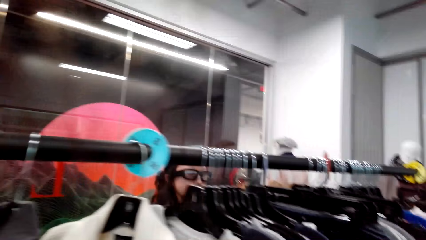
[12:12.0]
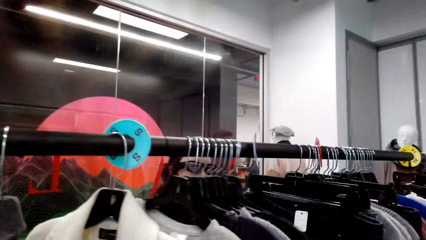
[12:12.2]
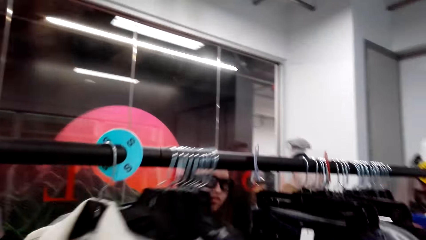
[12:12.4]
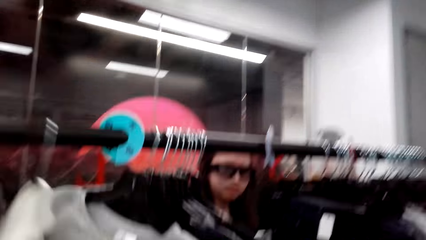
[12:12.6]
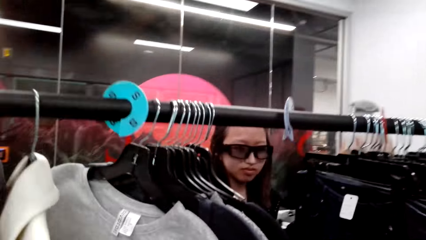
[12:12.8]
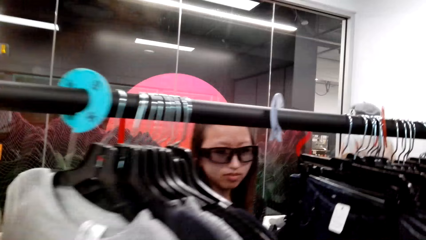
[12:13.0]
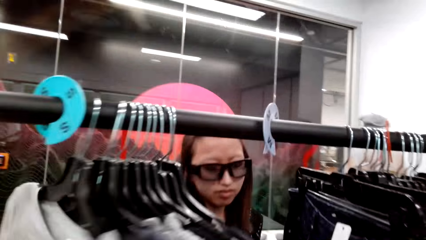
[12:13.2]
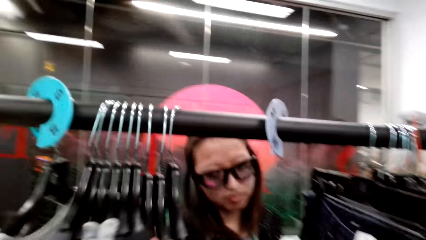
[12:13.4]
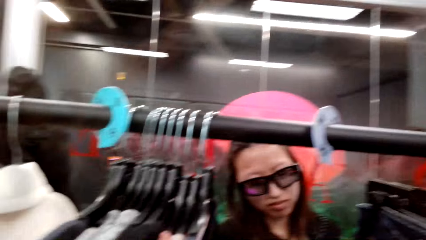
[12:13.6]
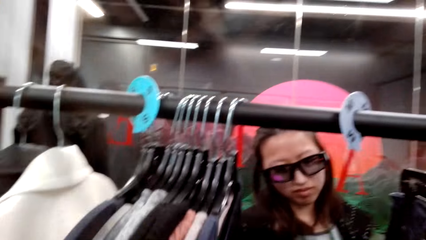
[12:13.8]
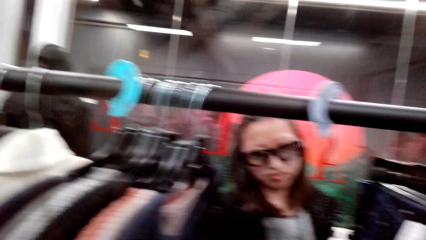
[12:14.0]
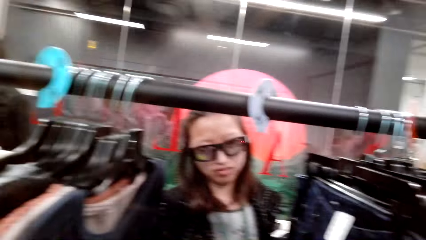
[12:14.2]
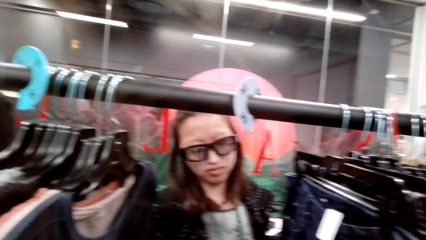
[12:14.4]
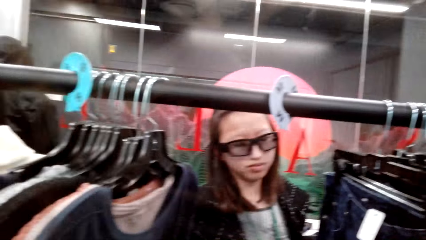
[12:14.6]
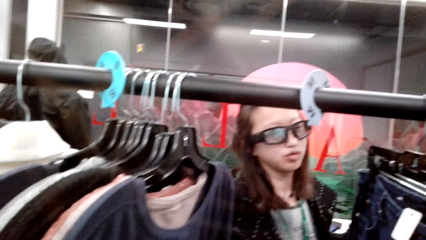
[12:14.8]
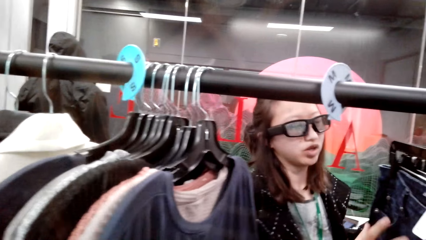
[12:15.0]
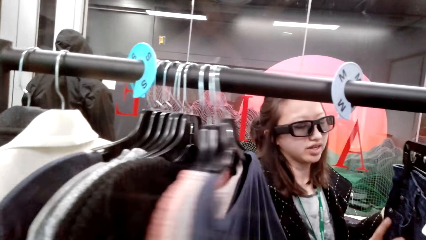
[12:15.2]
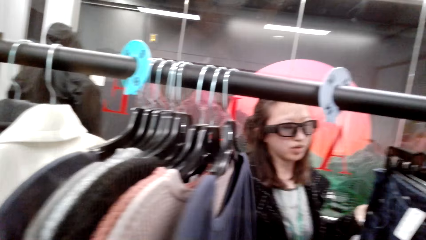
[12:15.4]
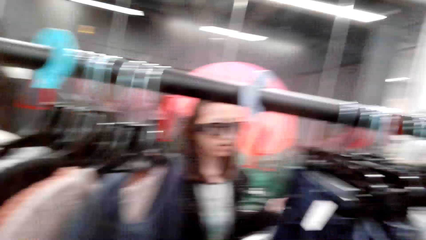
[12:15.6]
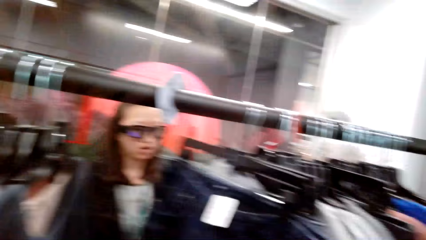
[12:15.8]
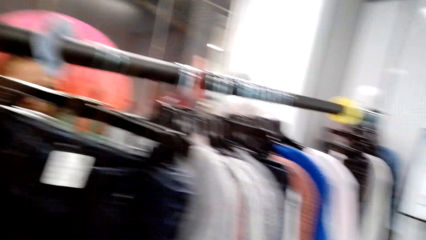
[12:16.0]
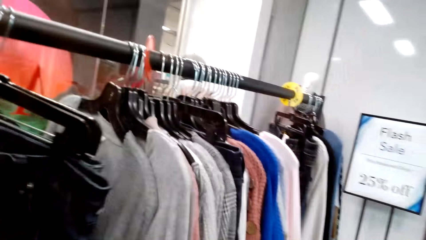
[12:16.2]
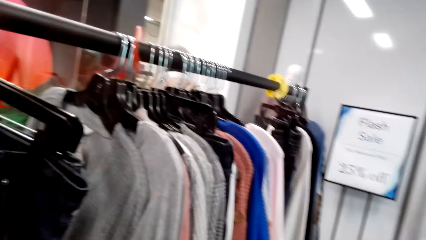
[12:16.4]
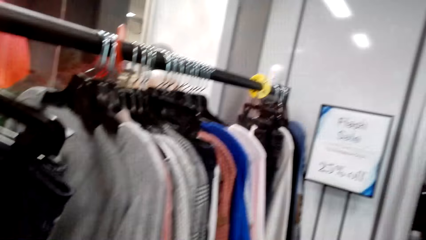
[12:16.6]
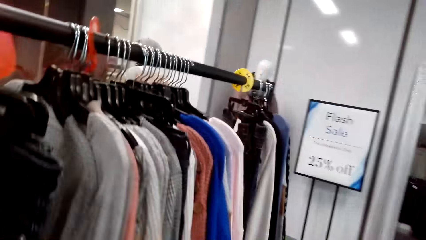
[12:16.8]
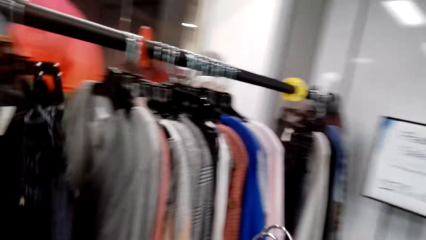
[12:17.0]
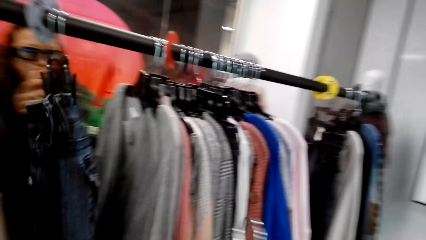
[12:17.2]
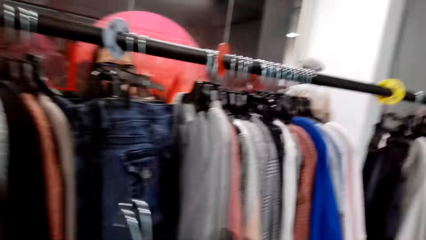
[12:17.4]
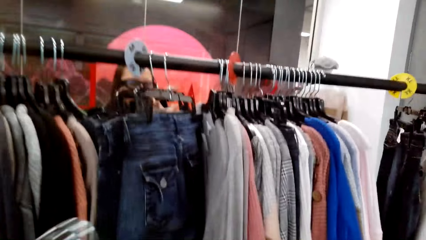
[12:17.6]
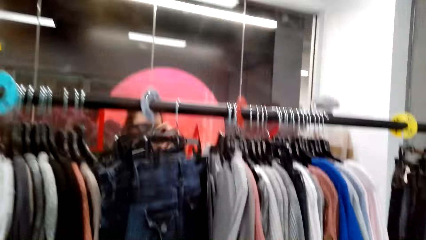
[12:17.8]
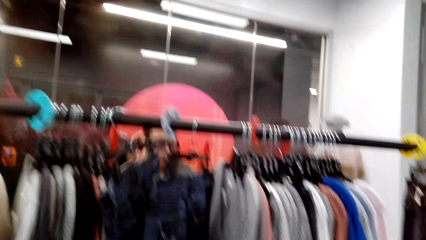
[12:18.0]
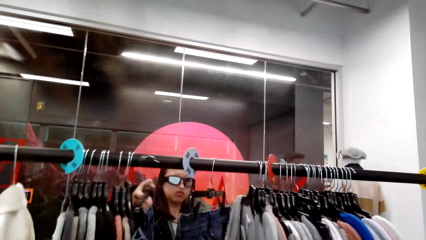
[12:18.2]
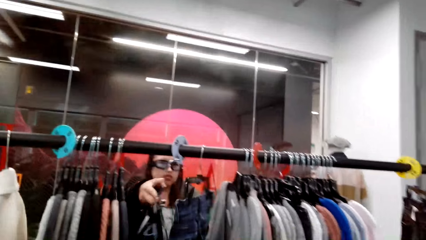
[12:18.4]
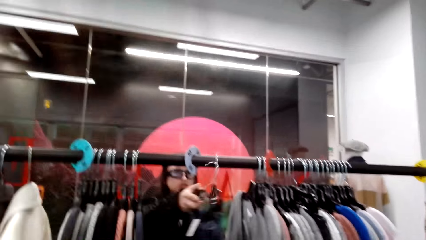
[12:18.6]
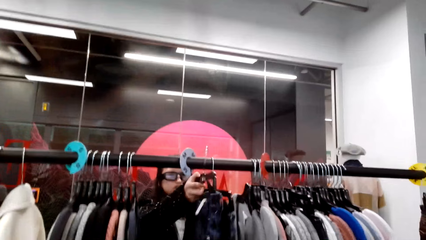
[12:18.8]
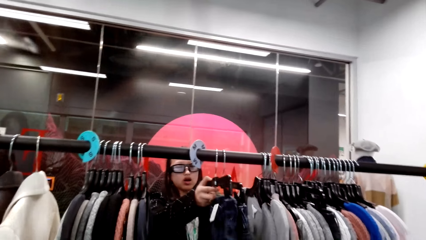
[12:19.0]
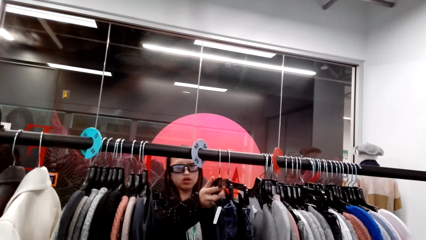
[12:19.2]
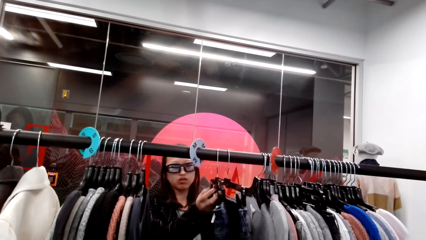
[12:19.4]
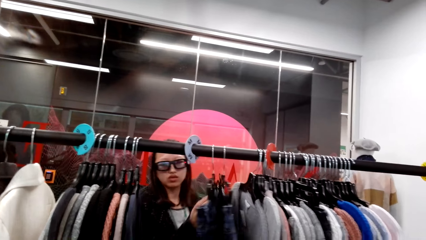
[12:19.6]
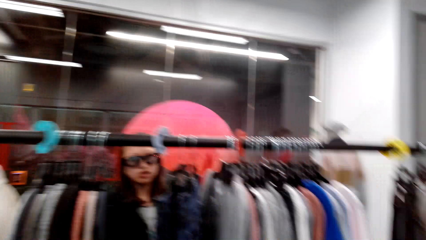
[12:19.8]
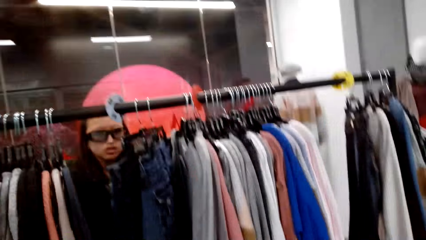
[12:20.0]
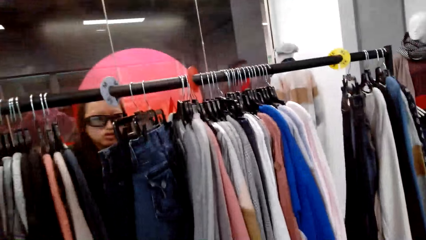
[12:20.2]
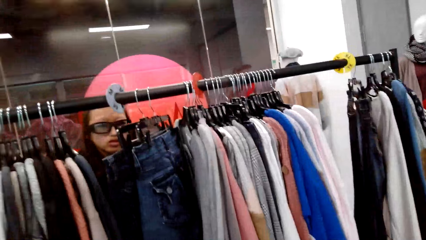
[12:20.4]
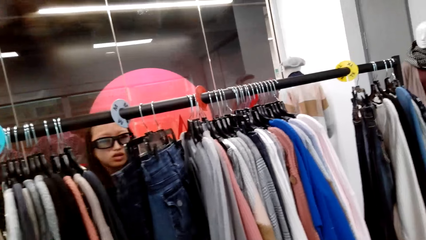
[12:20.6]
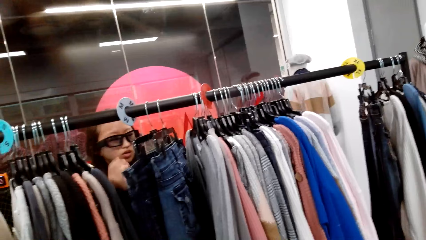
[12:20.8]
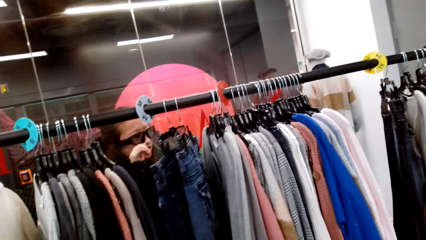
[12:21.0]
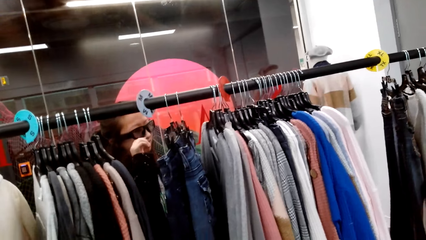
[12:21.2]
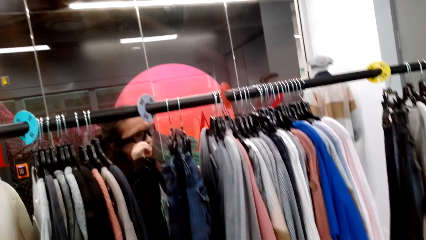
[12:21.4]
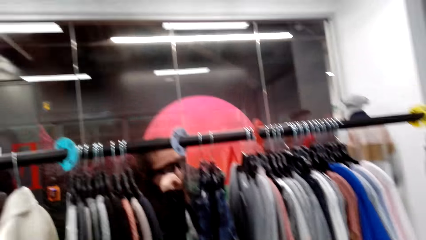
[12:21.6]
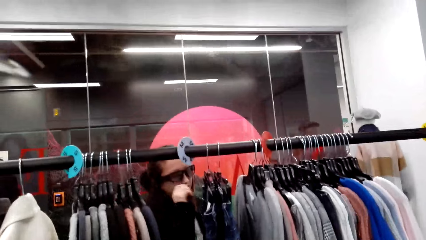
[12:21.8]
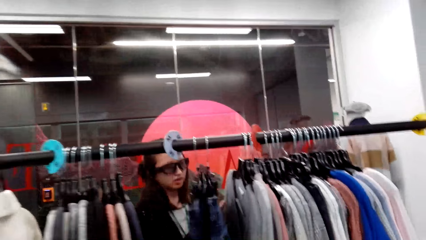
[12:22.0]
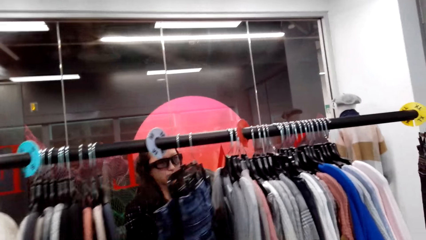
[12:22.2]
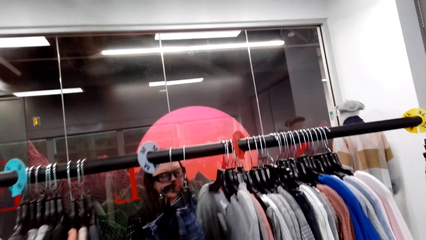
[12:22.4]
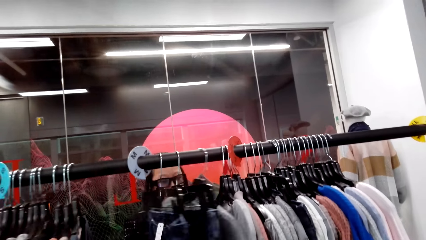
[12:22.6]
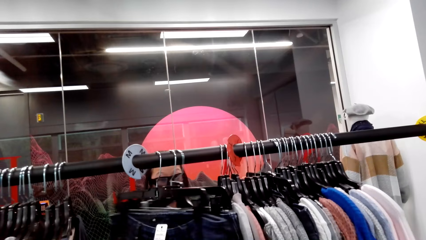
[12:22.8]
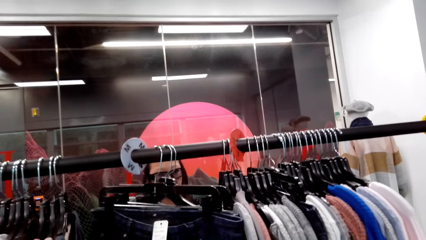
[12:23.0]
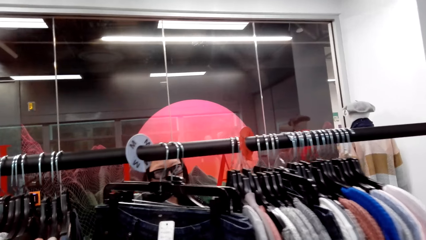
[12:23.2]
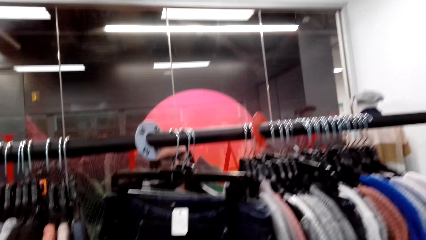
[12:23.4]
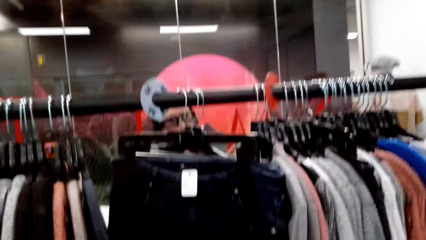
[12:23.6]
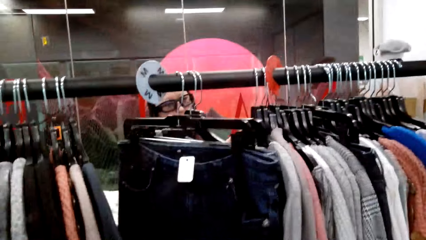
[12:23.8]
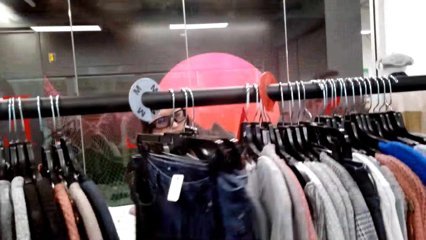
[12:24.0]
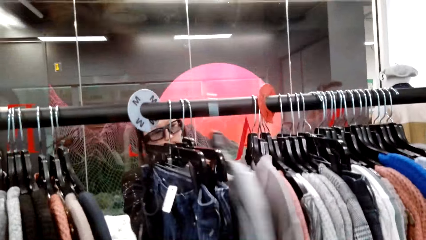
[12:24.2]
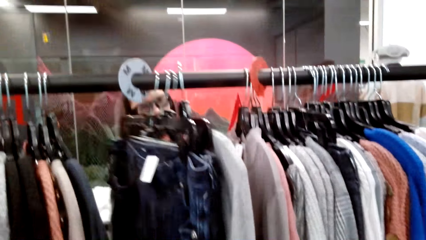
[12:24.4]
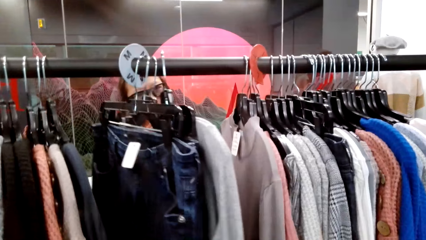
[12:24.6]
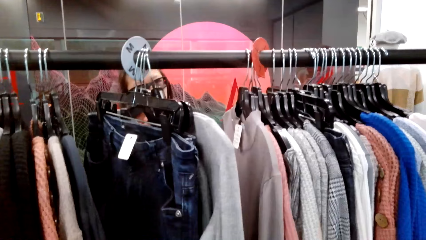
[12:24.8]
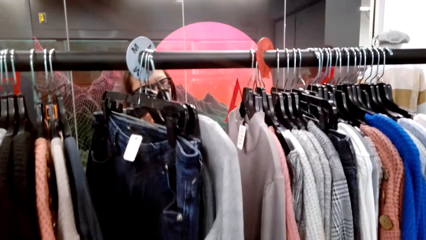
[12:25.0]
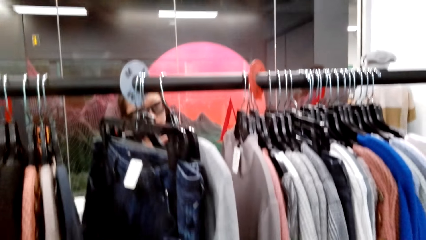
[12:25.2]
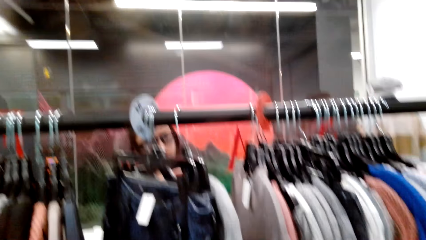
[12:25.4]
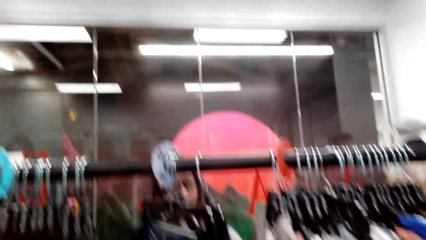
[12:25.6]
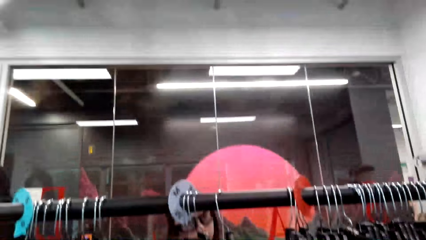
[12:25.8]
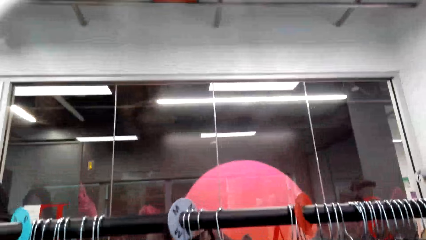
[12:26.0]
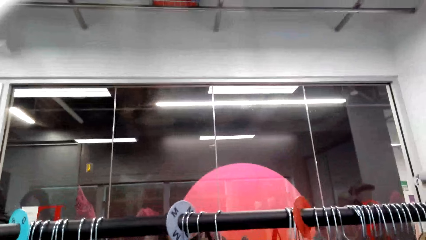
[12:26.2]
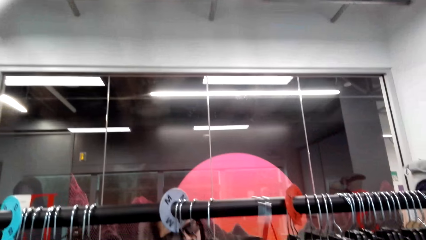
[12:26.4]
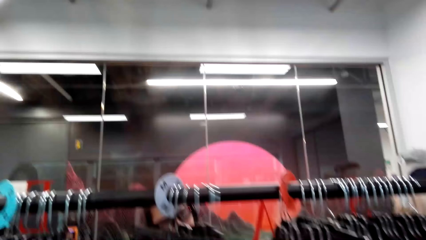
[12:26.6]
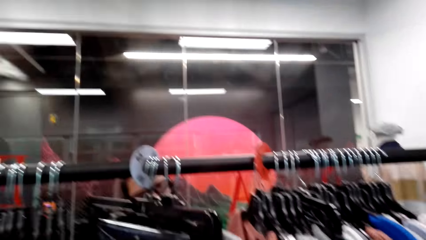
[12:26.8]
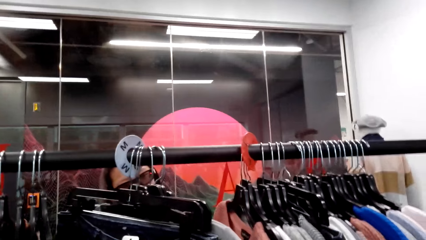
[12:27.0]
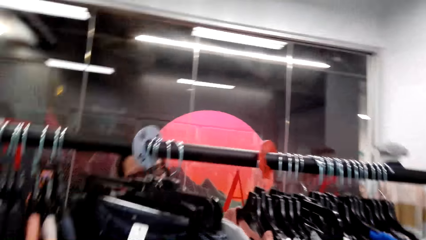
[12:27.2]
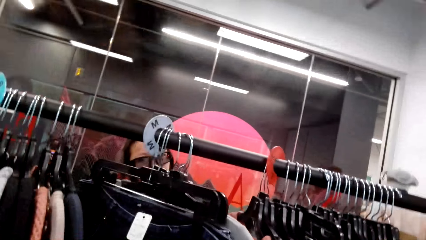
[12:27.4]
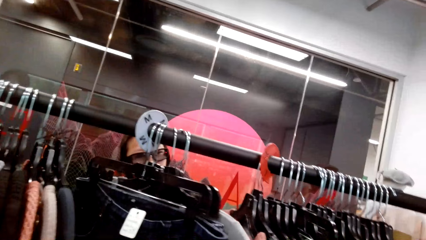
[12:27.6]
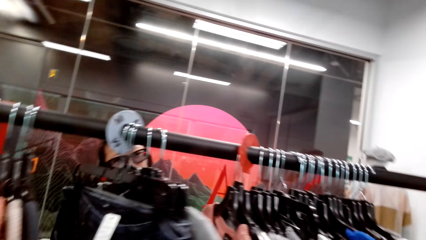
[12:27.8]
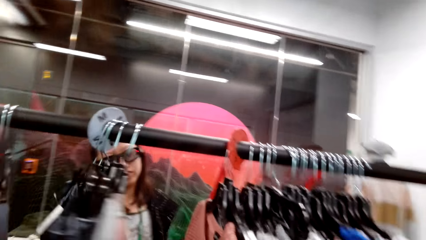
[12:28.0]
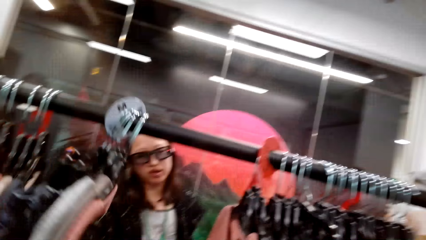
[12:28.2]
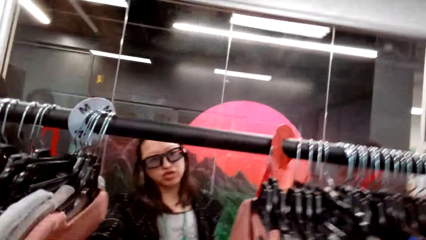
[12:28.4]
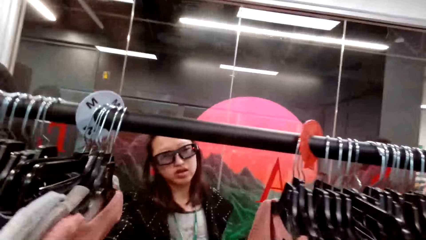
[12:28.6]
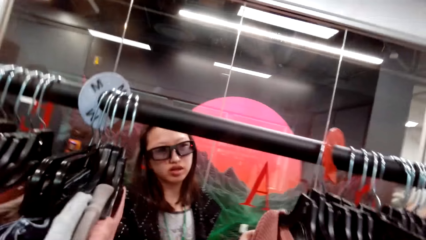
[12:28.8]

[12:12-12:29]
The camera wearer looks at the clothes. They look at the clothes again. A man looks at the clothes. A woman hangs the clothes. The camera wearer looks at the clothes. The man looks at the clothes. The woman pushes the clothes. The camera wearer looks at the clothes.
